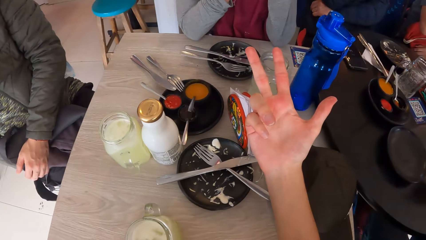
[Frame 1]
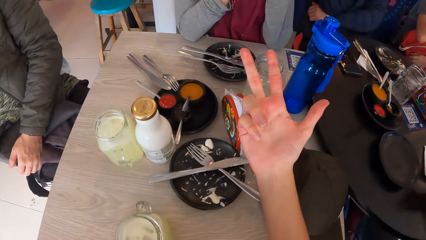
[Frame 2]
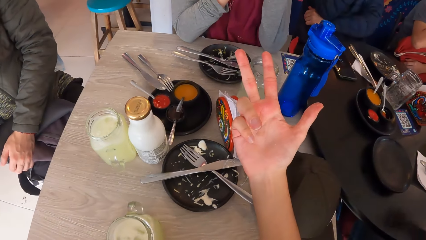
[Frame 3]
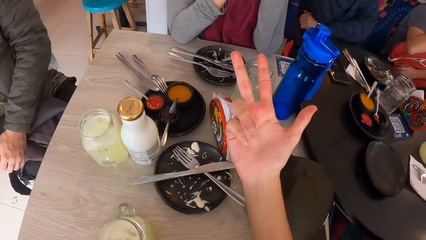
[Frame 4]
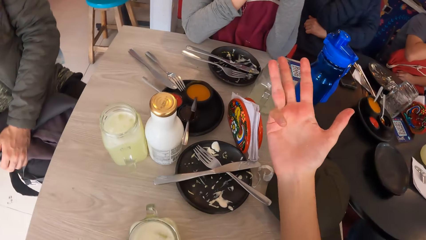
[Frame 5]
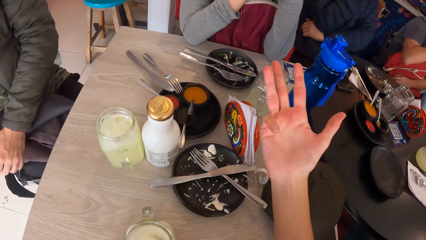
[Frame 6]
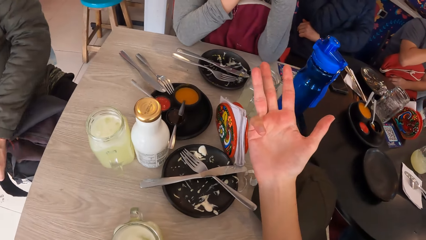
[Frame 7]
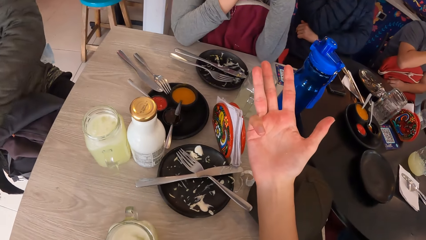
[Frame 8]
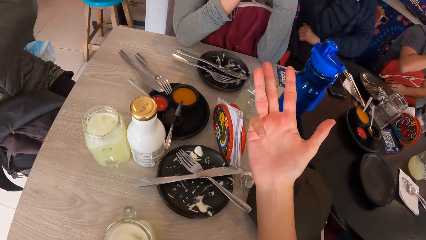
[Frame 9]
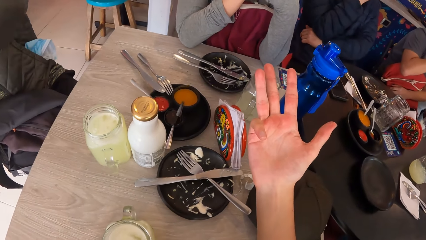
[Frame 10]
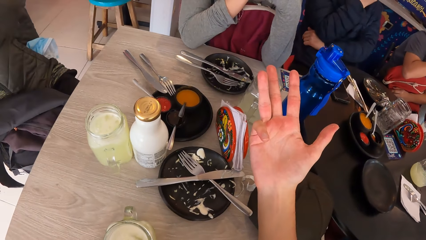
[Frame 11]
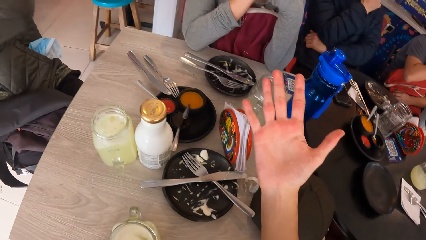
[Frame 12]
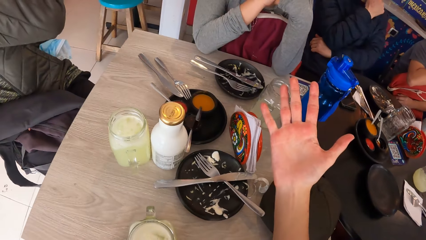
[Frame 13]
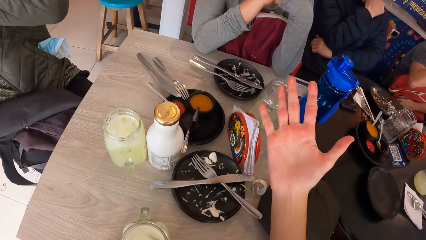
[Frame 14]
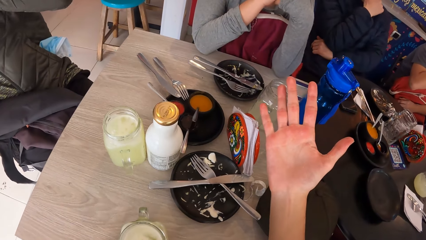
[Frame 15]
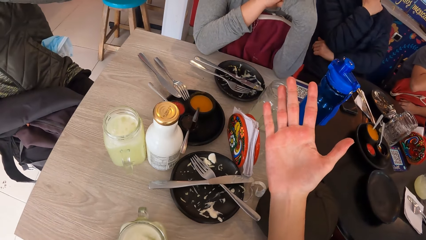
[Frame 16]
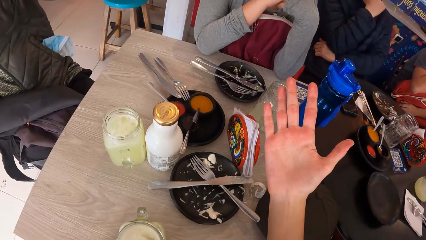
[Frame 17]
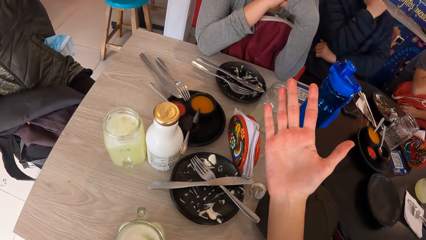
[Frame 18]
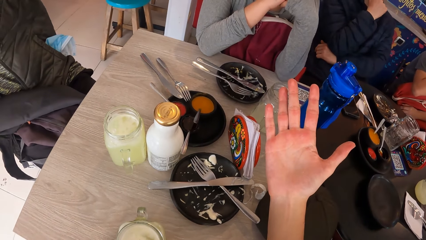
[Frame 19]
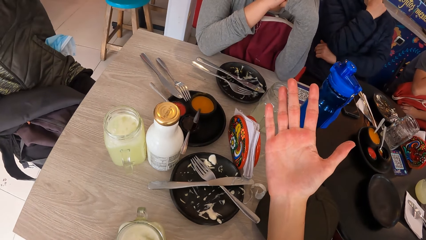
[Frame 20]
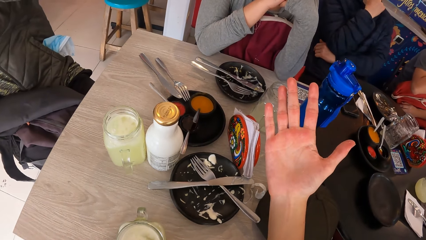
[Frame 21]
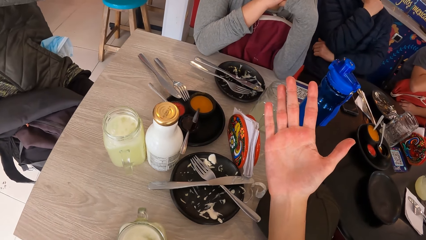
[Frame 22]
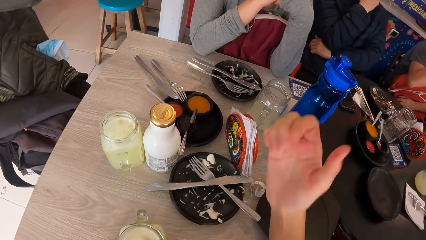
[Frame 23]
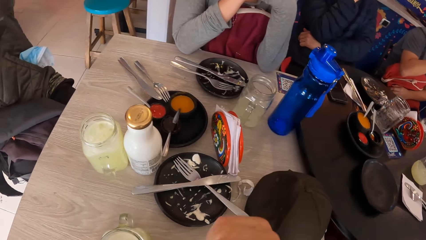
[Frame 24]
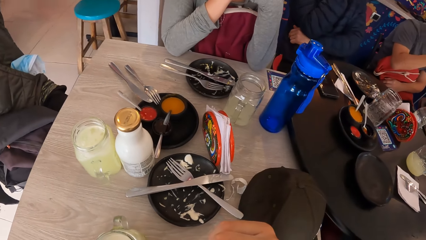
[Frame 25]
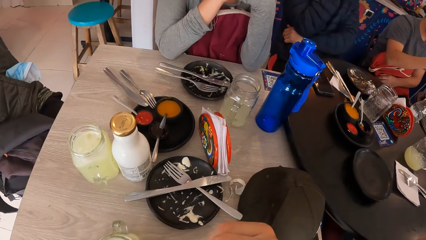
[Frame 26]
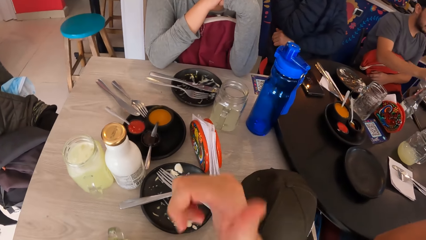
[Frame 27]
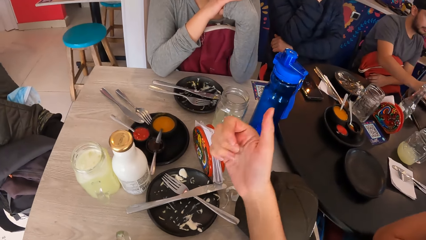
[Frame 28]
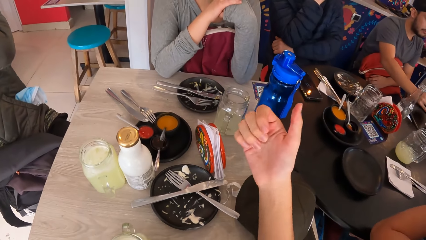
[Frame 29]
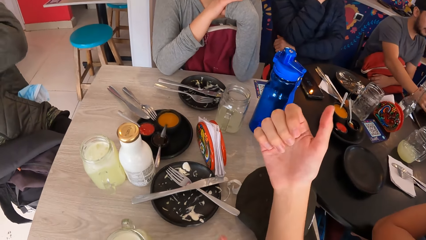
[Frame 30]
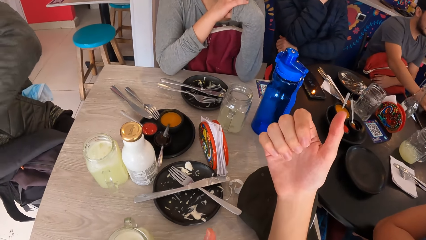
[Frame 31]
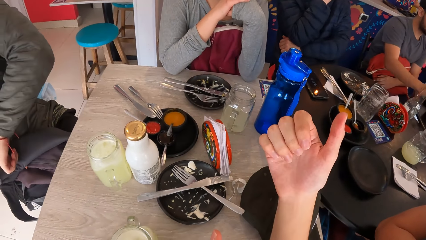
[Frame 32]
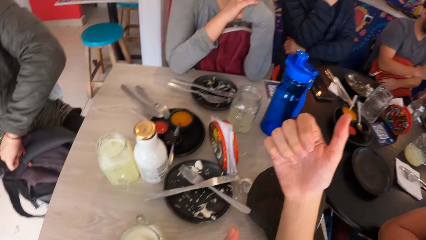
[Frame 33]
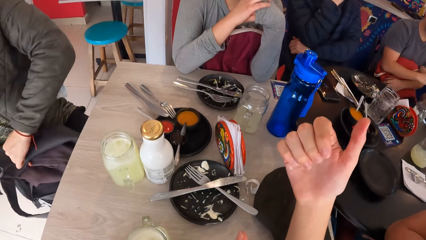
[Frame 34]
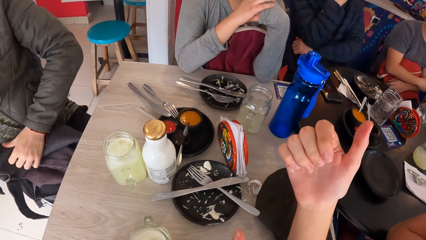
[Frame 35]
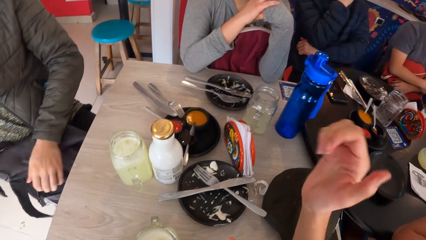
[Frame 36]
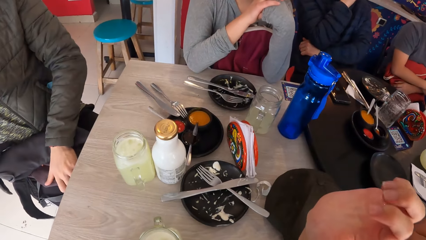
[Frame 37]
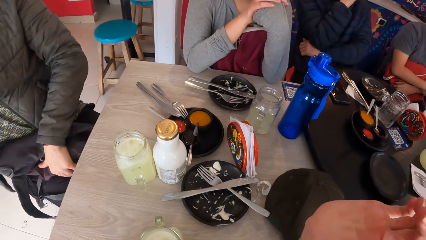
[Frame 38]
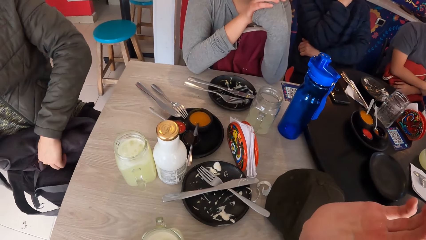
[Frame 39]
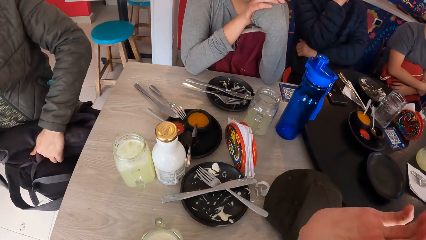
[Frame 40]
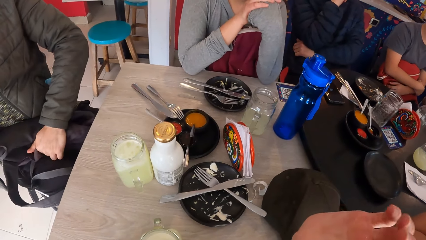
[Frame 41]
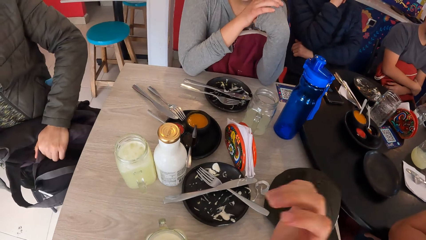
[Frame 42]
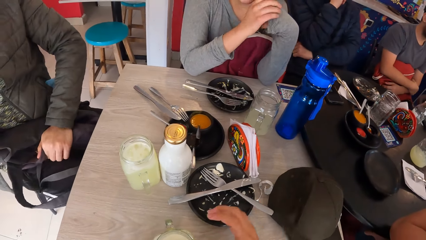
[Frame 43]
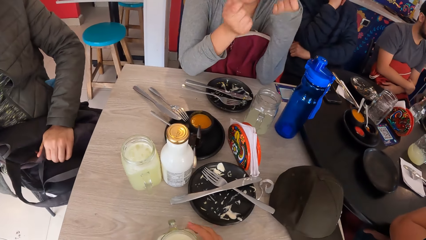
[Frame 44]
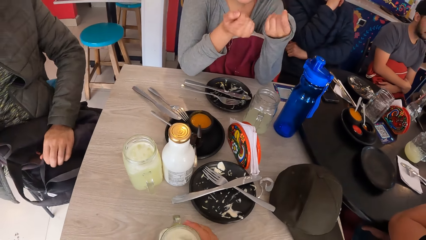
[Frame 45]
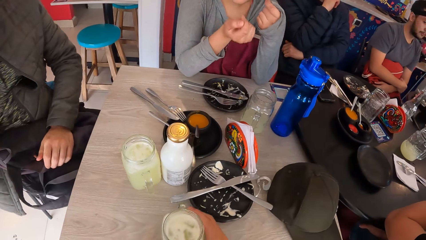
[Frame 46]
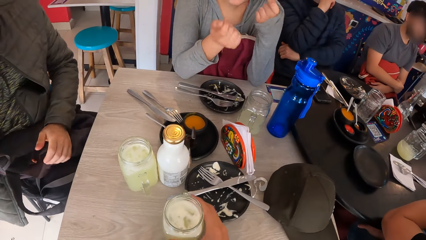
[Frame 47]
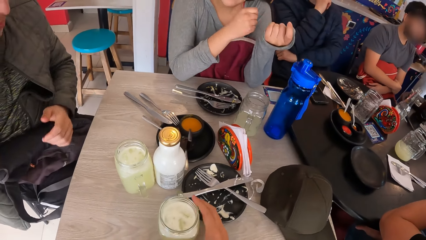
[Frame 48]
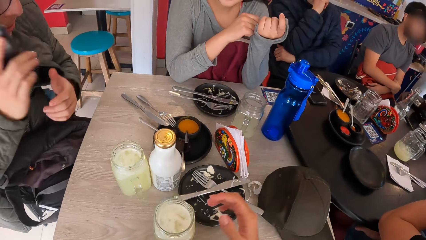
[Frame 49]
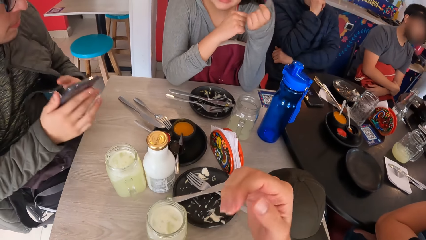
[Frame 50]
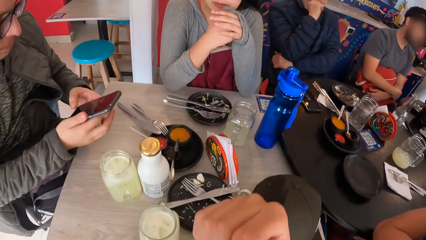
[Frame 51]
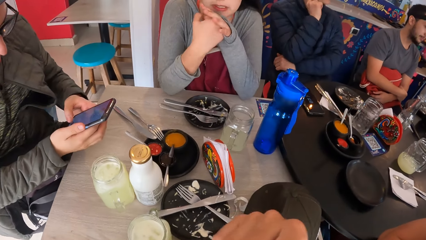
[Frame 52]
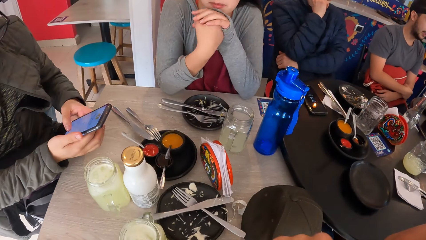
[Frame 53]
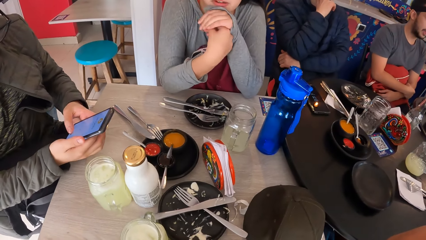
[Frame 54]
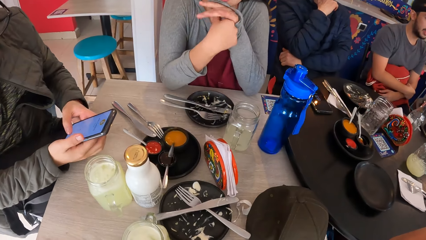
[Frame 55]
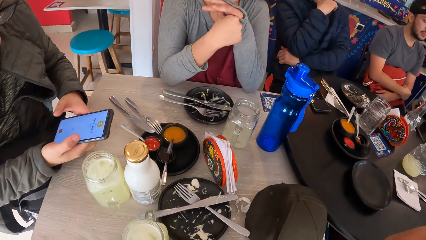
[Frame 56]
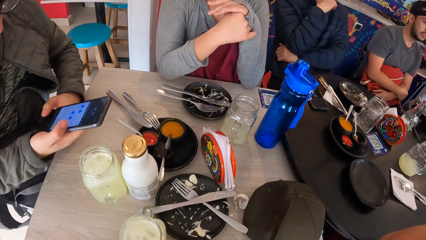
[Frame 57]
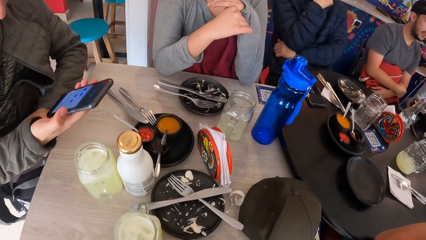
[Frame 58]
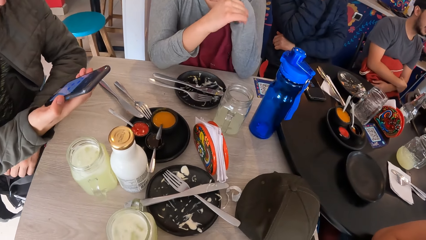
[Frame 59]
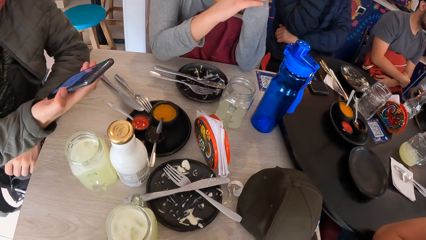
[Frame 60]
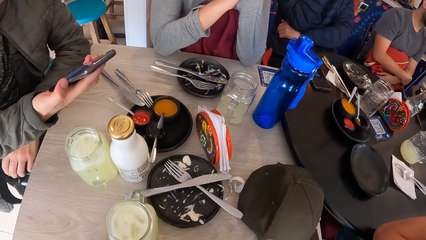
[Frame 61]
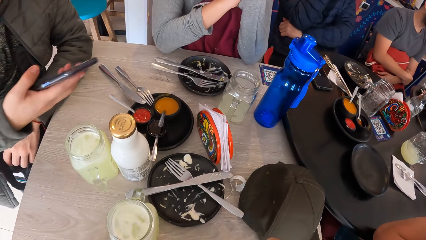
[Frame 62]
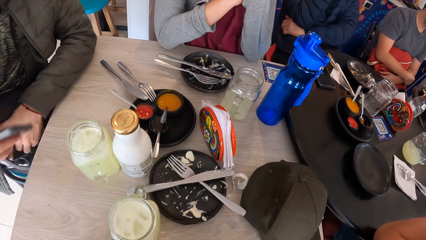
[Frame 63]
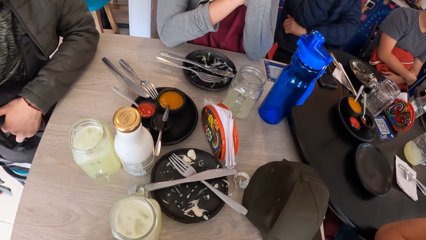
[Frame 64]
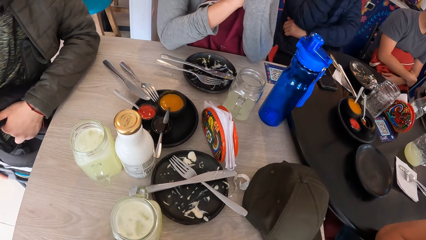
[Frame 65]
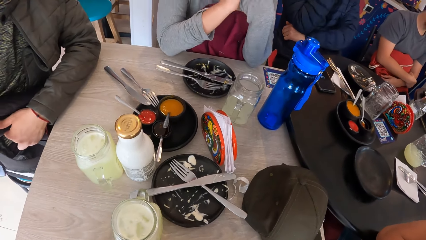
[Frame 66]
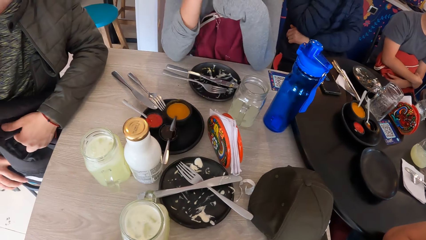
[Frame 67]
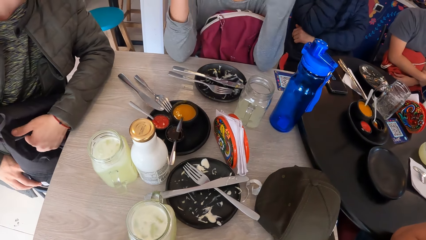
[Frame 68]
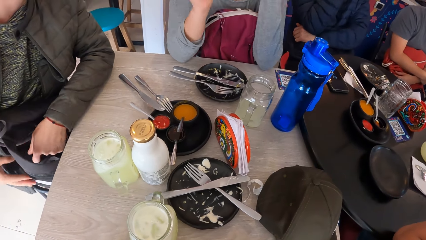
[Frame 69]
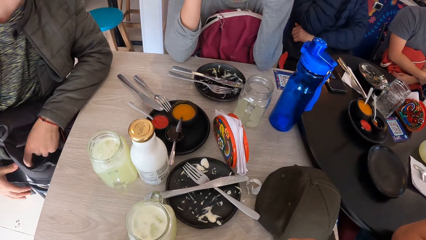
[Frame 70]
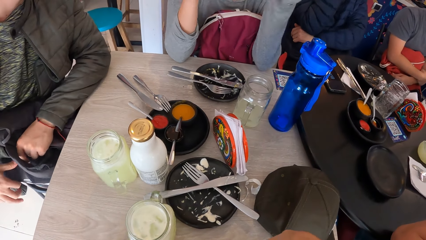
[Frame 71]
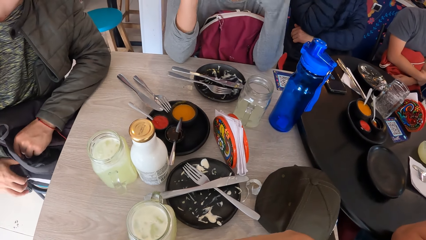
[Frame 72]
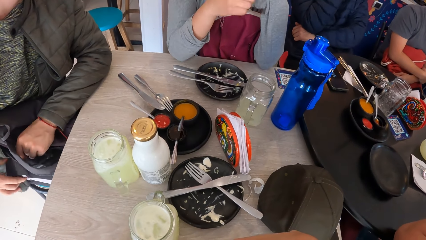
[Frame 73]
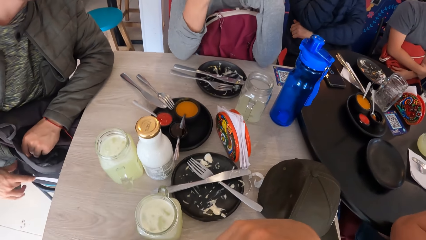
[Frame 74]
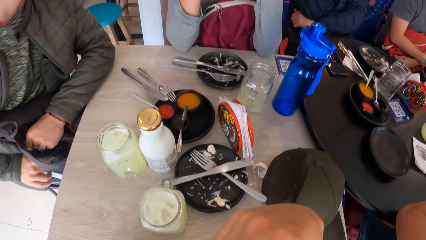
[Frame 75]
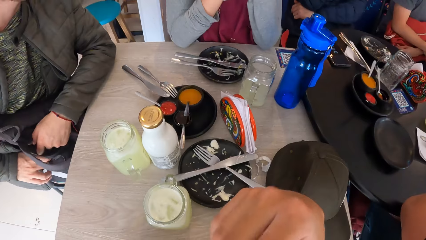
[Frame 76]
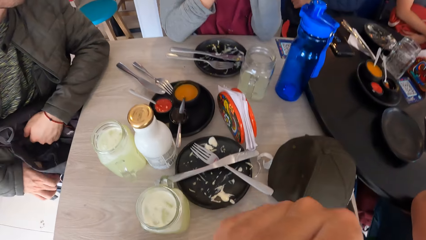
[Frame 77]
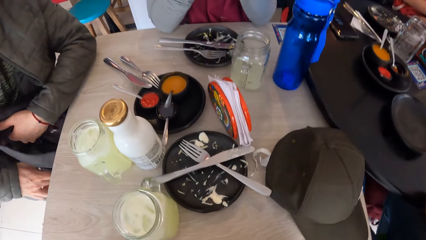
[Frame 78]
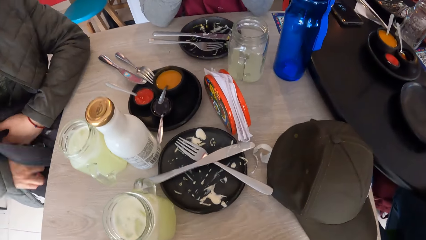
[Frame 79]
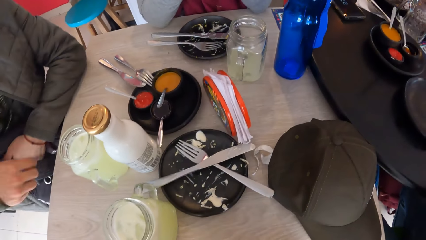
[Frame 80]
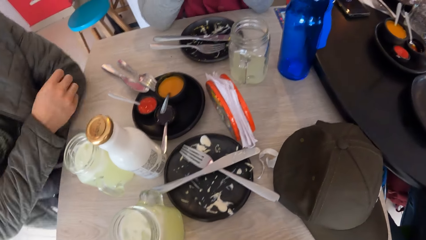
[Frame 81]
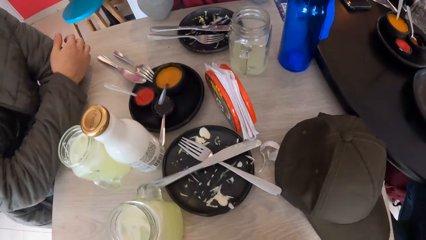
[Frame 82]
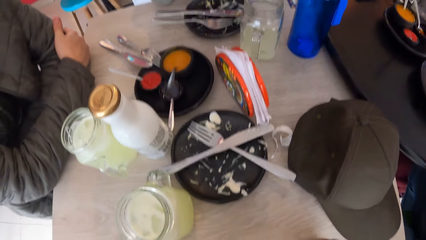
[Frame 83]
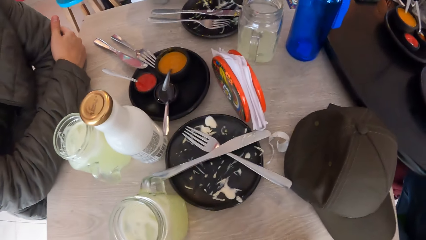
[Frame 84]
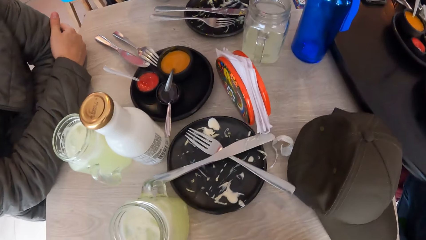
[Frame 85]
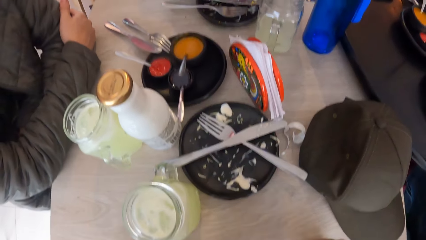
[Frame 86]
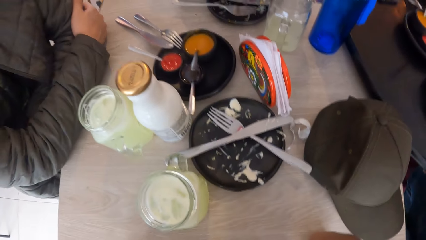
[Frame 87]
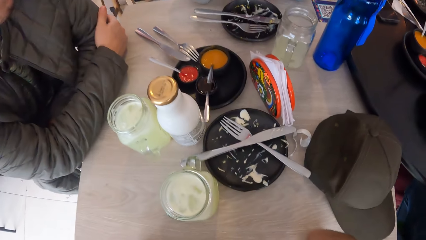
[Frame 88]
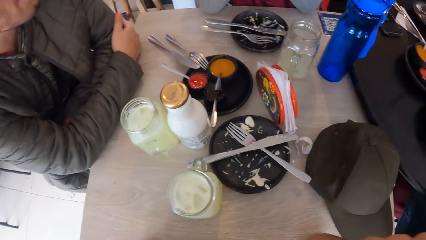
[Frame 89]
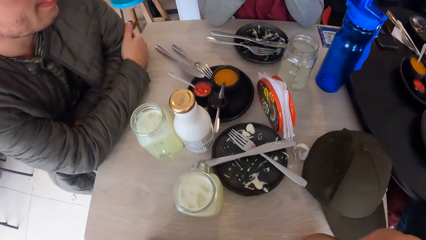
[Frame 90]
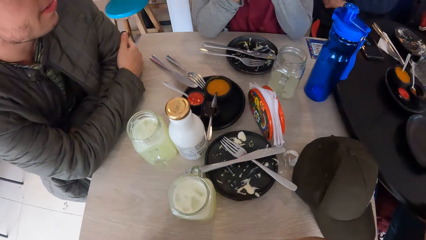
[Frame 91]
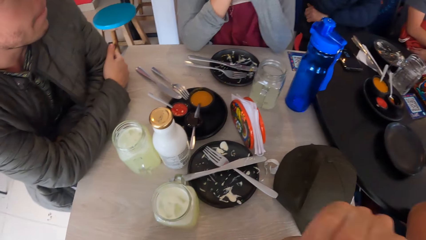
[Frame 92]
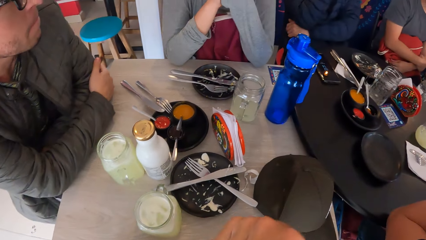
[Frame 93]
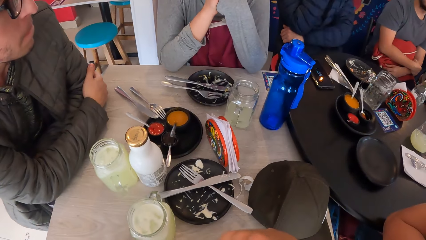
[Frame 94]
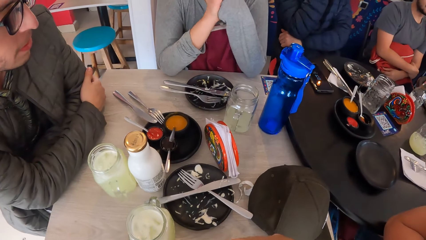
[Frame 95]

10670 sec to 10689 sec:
The man puts the cup on the table with his right hand. Another man squeezes the bag on his laps with his left hand. The camera wearer shifts the cup on the table with his right hand. The other man holds the phone with his left hand, taps the phone screen with his left thumb, presses the side button of the phone with his right thumb and puts the phone into his trouser pocket with his right hand.
